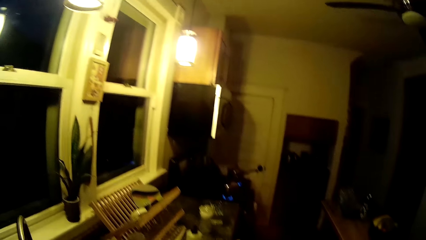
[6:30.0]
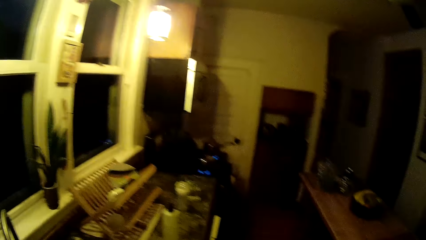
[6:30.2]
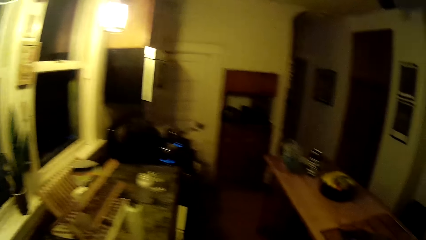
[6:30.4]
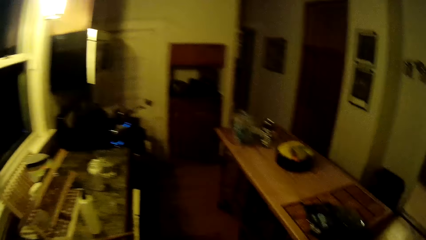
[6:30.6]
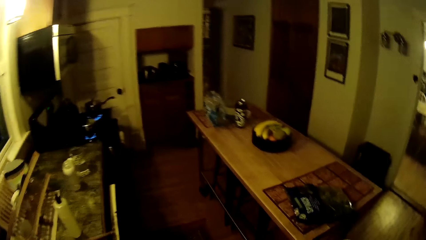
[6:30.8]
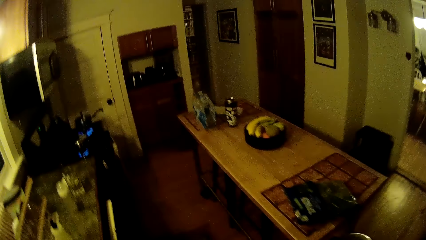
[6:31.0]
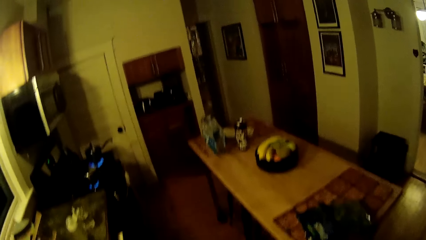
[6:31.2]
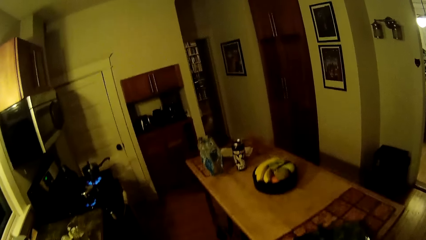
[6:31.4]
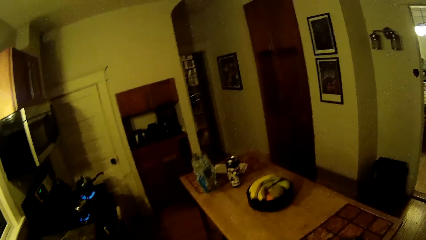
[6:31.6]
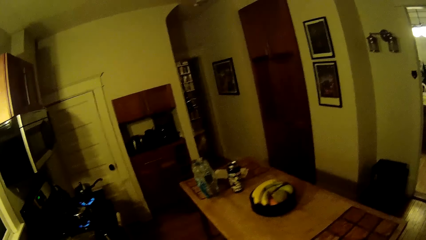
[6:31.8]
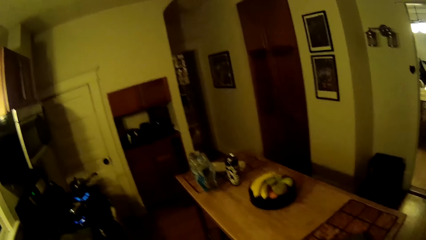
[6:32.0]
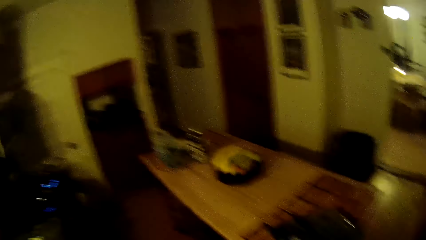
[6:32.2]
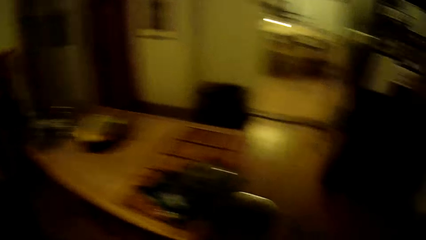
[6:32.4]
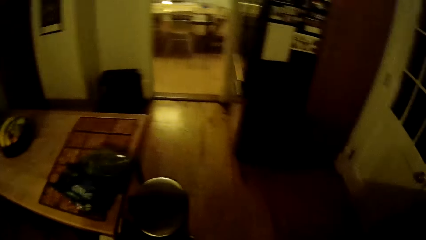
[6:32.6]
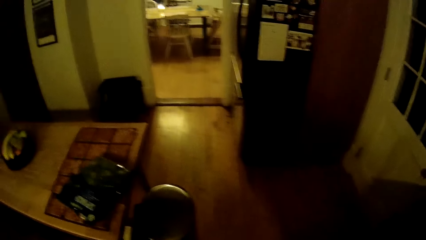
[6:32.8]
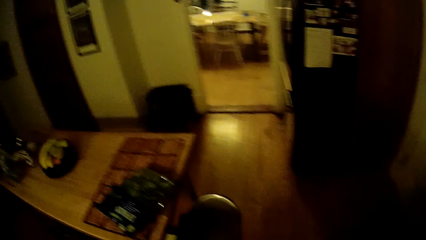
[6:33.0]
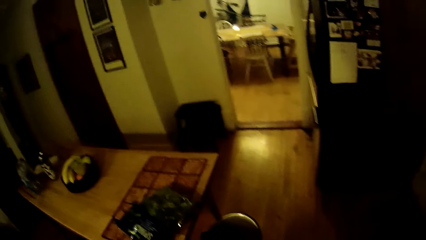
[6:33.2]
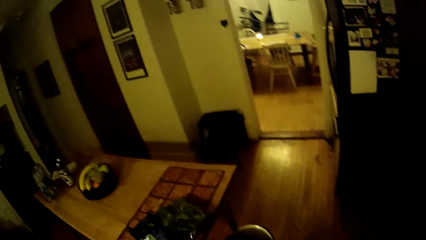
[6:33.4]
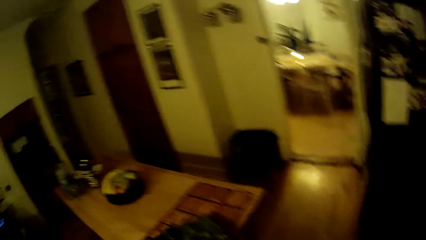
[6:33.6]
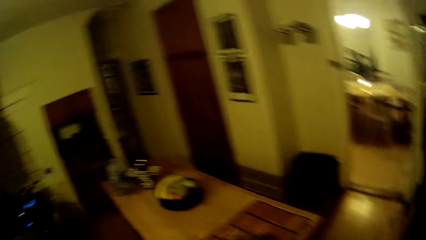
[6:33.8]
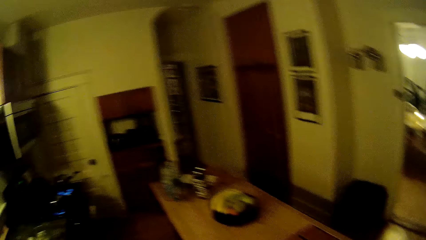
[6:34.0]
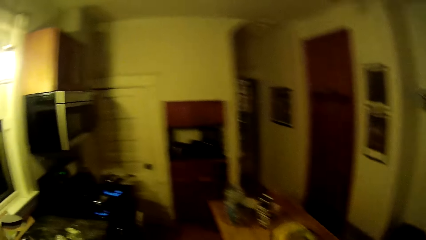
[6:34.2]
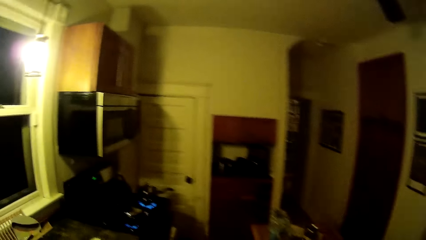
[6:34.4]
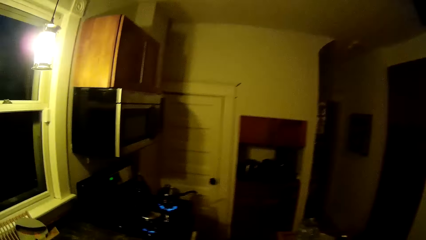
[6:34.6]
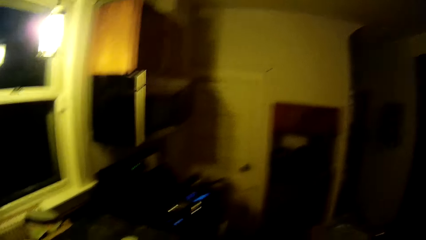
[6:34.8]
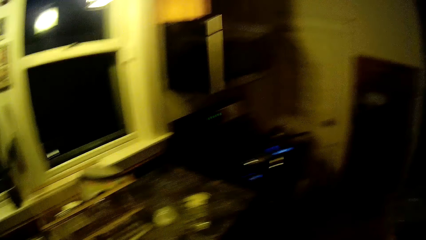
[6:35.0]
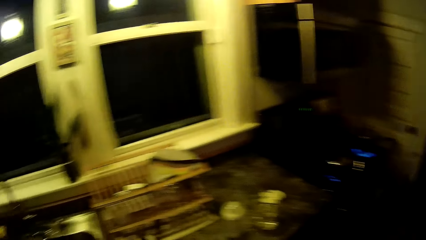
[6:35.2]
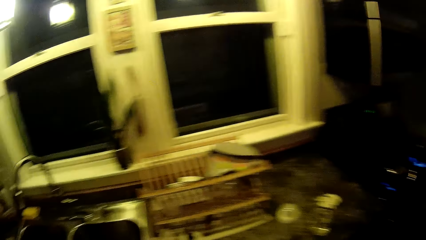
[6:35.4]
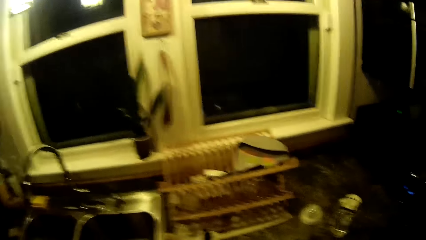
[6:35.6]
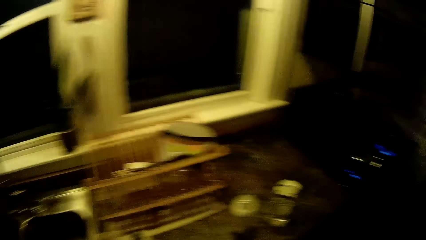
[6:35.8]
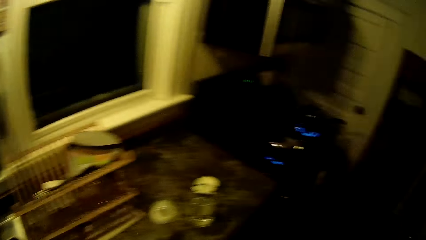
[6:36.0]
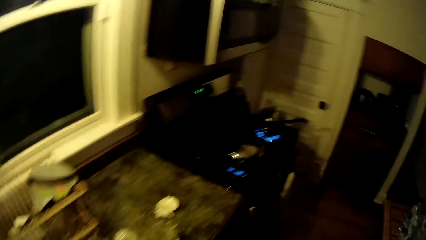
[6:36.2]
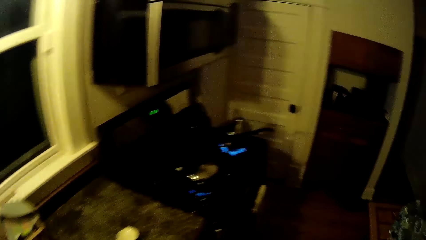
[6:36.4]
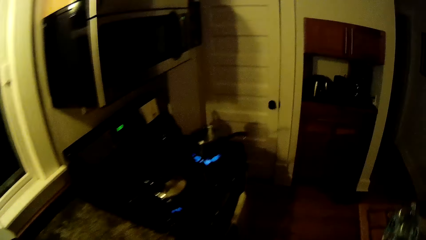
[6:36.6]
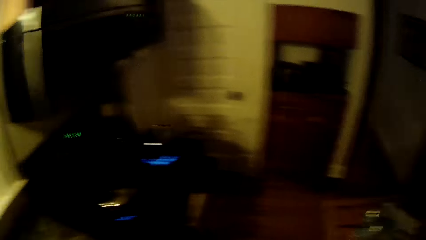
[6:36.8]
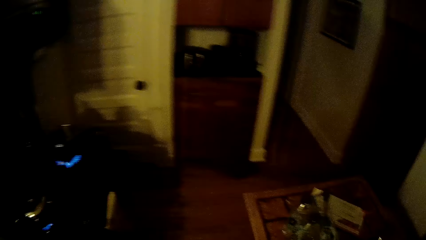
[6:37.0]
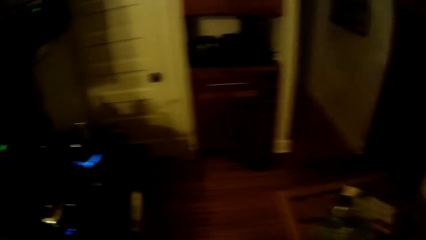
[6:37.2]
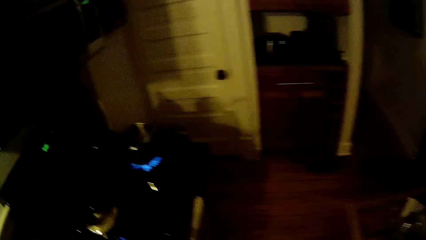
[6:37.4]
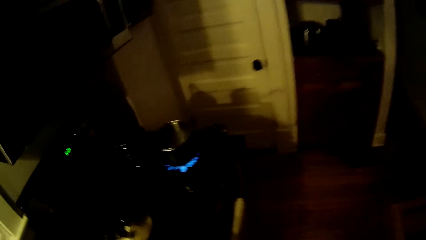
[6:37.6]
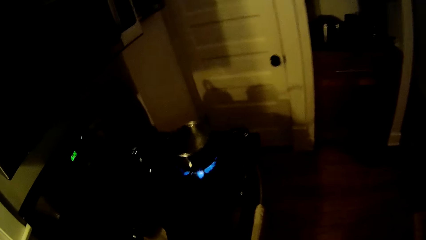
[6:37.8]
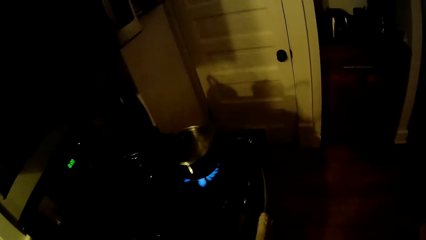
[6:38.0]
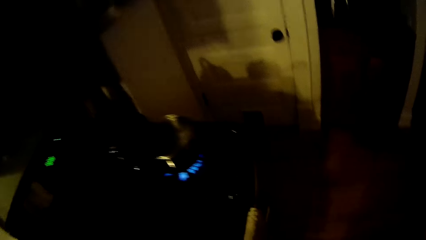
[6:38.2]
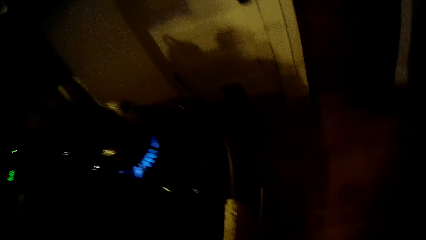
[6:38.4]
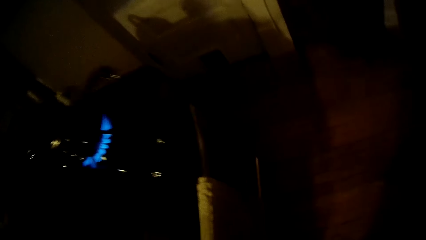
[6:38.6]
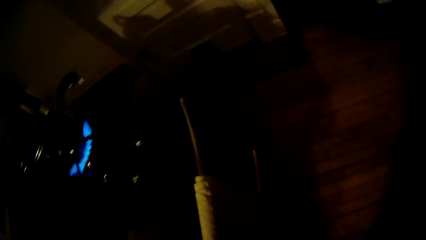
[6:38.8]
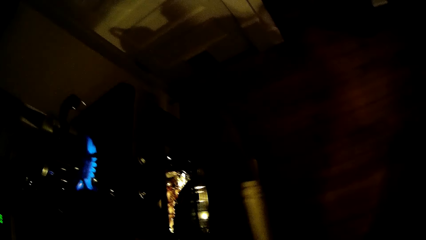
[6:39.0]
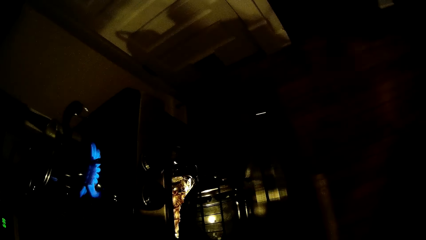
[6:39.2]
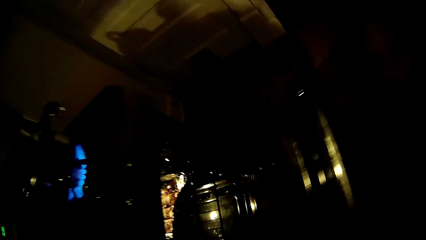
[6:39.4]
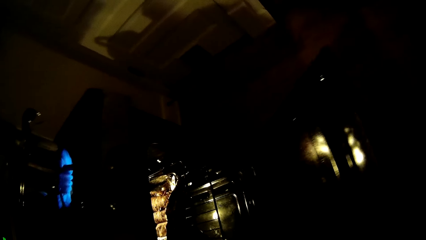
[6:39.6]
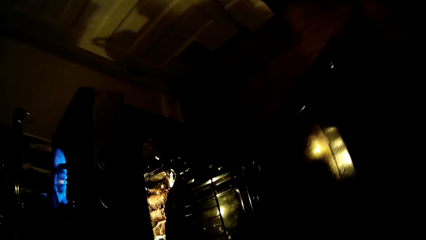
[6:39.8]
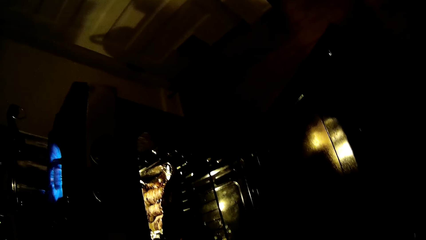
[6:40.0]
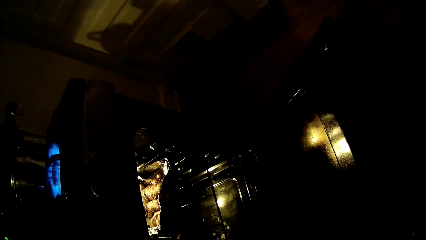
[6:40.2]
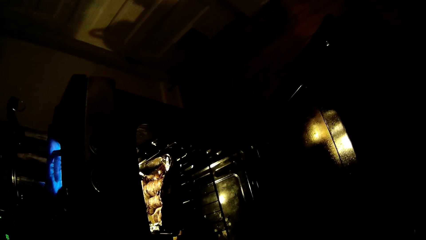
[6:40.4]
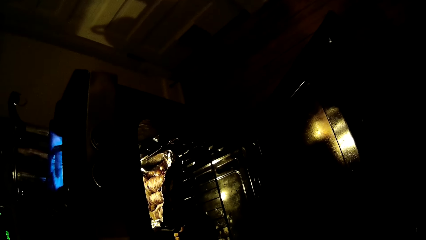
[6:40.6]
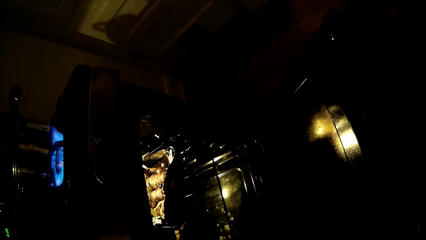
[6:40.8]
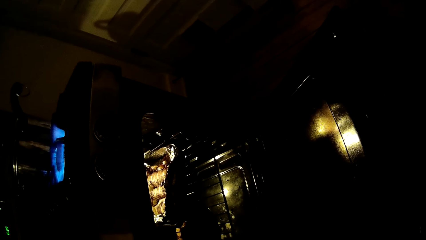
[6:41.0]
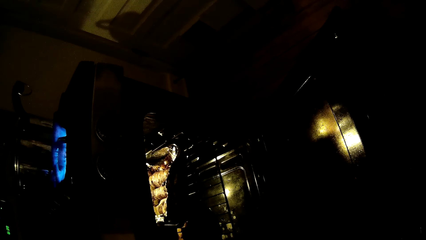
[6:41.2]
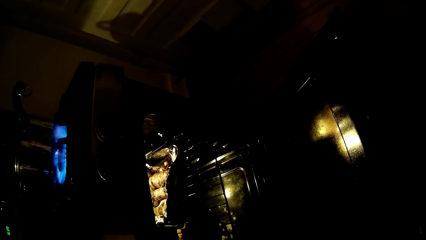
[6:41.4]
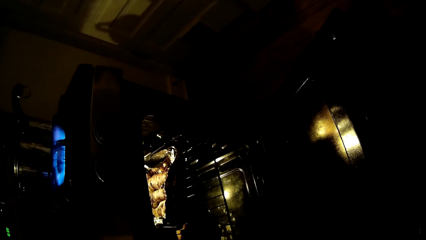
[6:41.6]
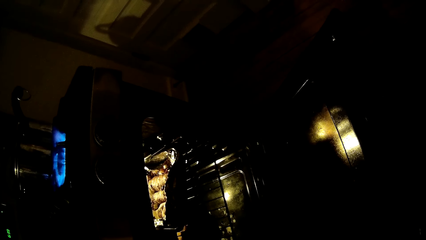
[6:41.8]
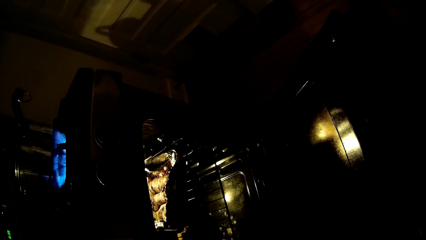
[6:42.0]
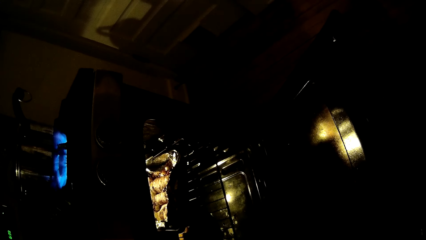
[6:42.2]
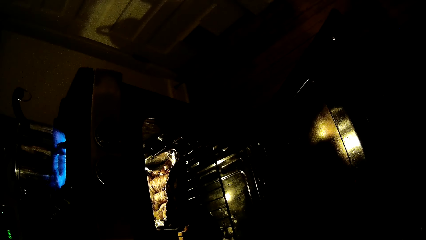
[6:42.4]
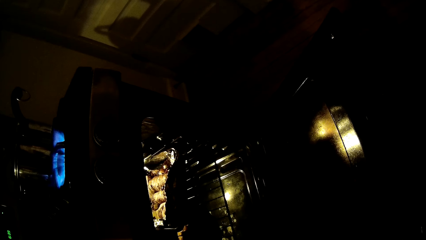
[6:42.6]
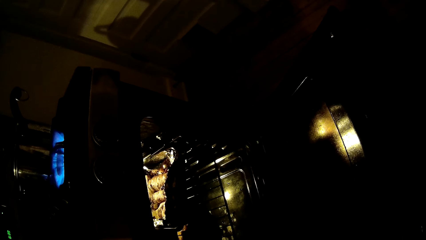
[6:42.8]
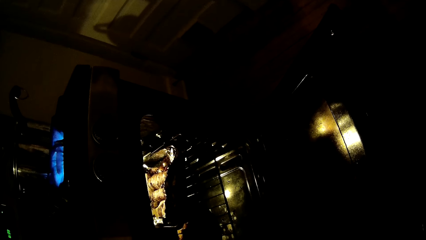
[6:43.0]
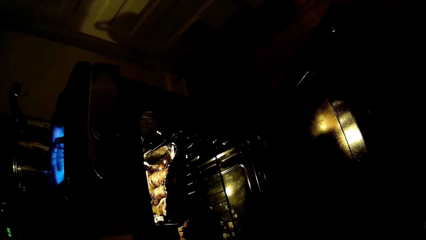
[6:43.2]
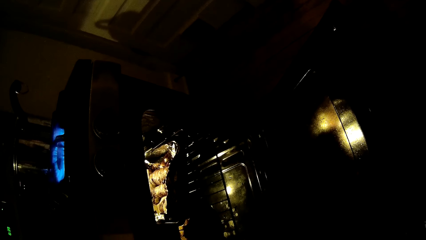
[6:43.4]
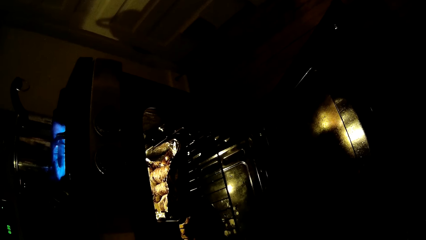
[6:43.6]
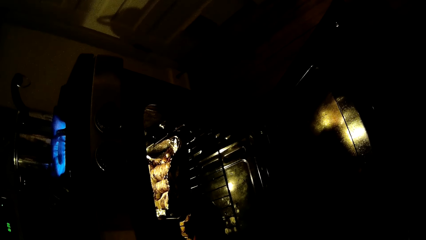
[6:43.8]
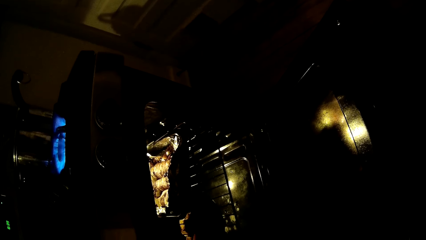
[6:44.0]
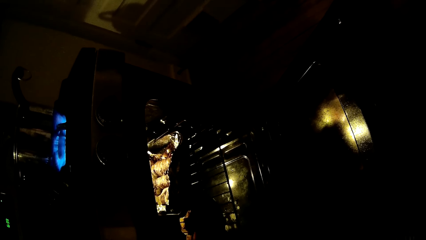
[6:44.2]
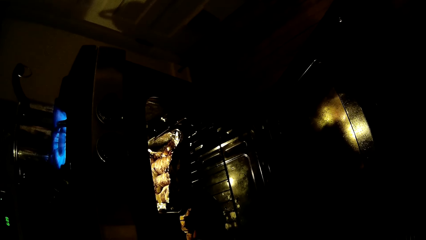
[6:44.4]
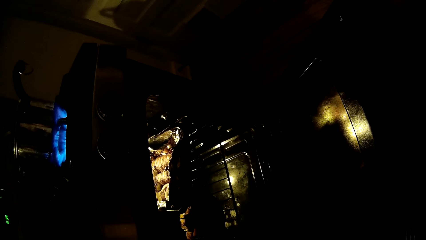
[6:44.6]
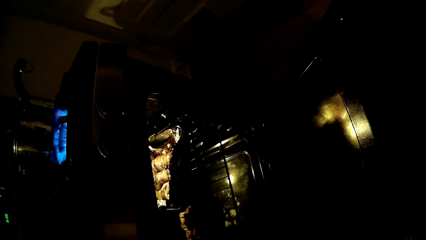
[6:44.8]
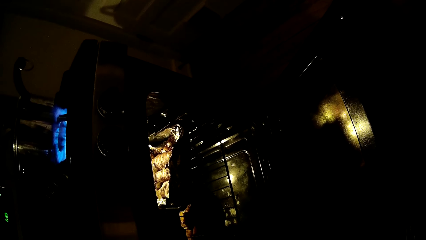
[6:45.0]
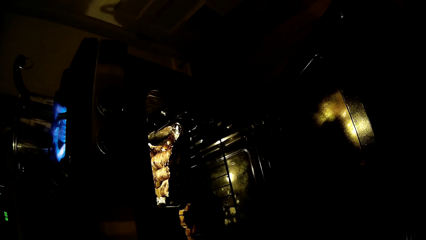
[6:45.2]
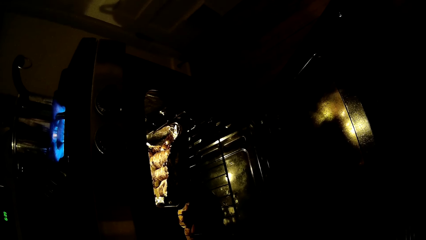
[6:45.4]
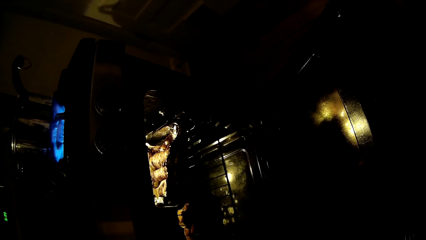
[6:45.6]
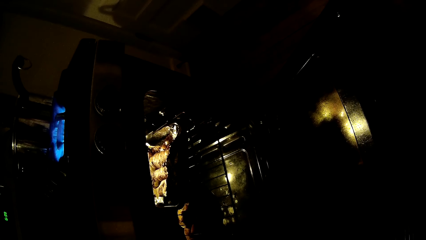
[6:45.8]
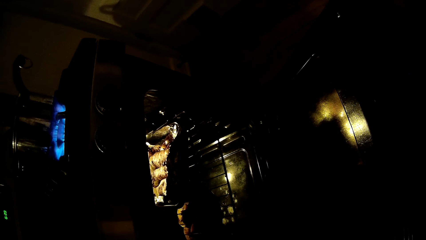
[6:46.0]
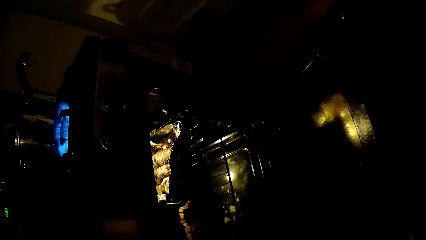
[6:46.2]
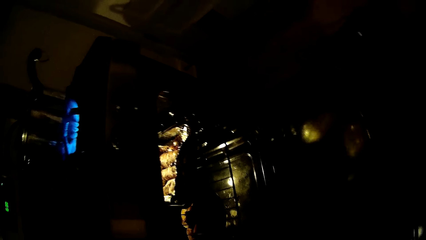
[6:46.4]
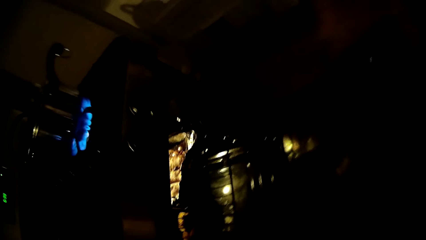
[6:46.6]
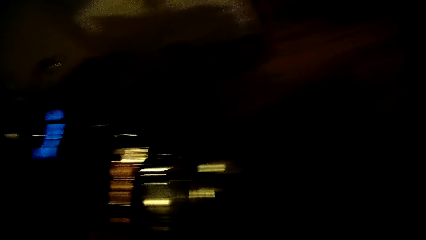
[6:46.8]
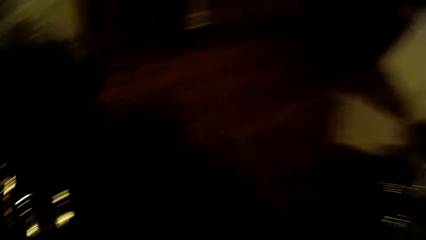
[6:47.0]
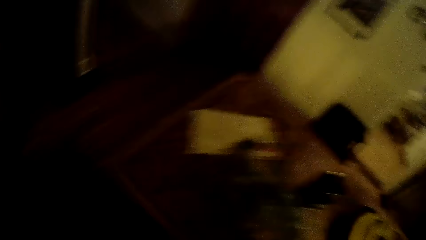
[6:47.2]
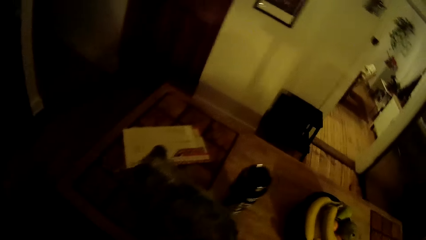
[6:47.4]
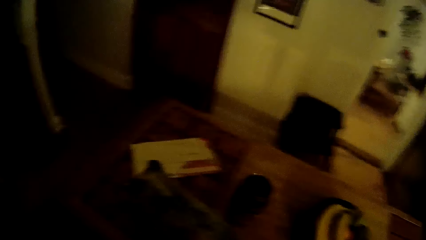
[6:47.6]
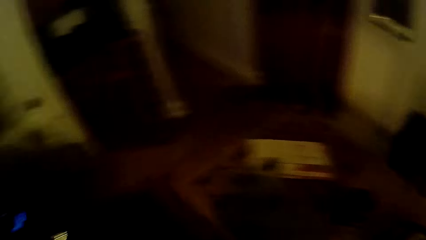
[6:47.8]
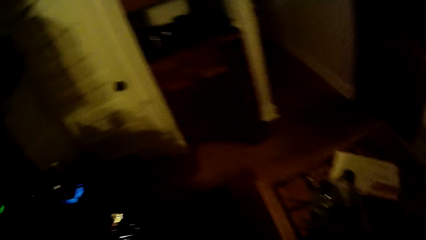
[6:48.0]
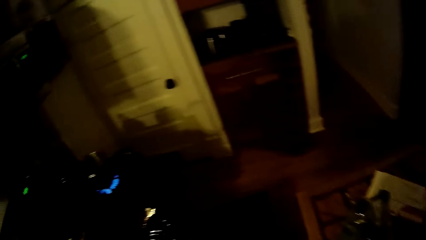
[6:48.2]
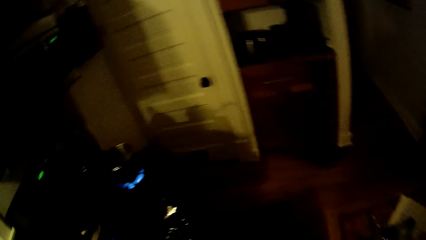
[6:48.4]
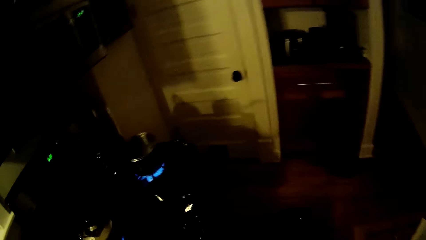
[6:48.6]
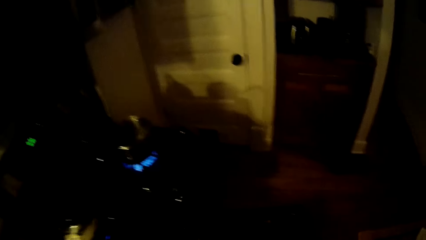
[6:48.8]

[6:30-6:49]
The camera wearer drops the plate on the table. She moves to the cooker. She opens the cooker cabinet with her right hand. She closes the cooker cabinet.
